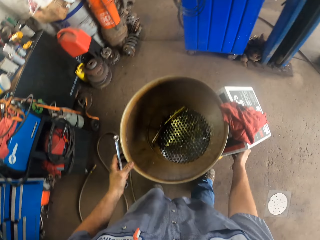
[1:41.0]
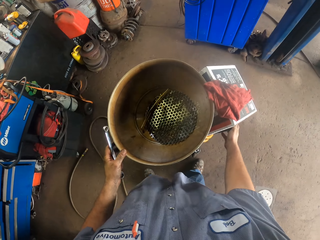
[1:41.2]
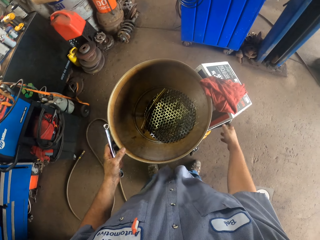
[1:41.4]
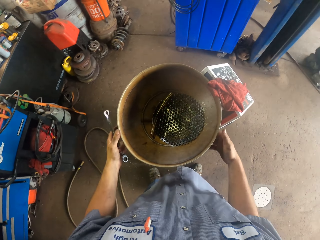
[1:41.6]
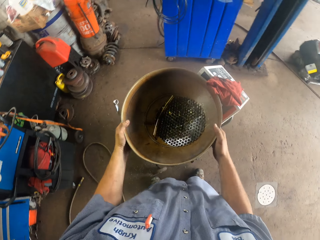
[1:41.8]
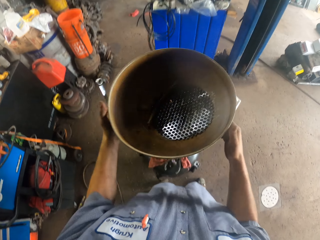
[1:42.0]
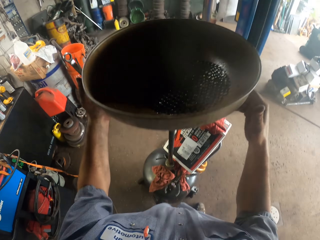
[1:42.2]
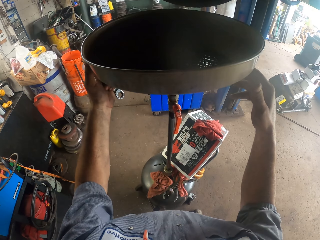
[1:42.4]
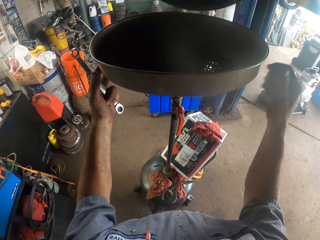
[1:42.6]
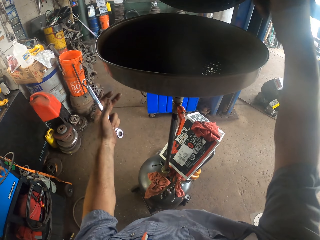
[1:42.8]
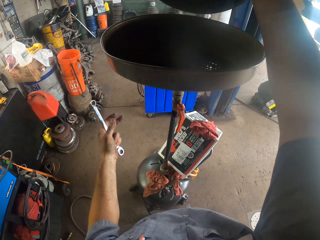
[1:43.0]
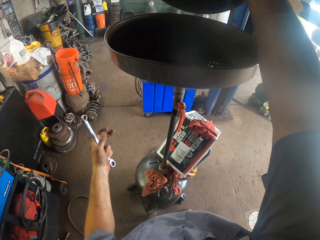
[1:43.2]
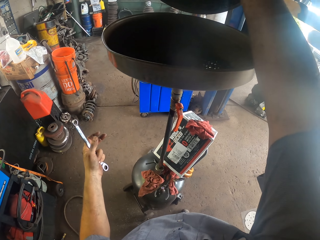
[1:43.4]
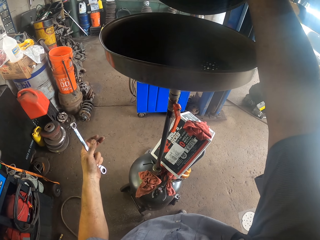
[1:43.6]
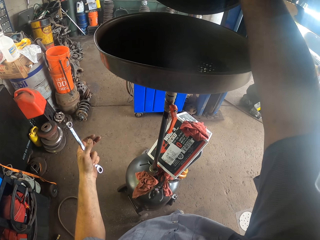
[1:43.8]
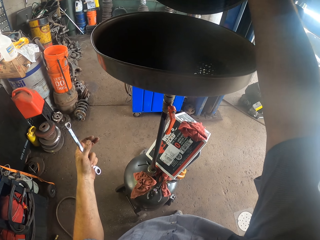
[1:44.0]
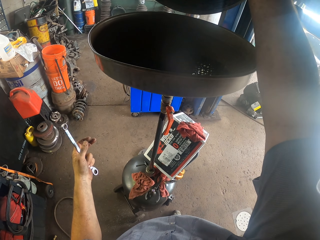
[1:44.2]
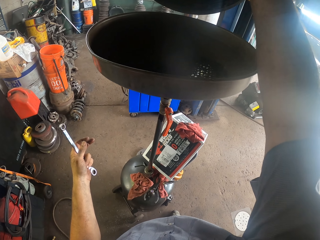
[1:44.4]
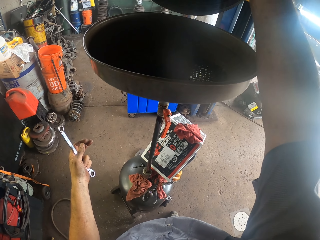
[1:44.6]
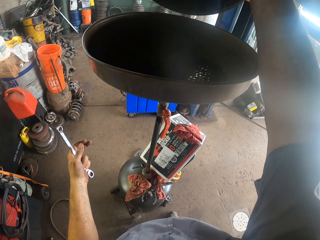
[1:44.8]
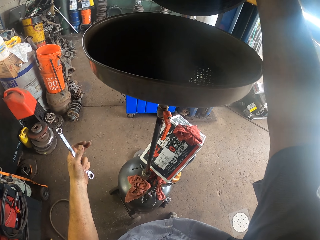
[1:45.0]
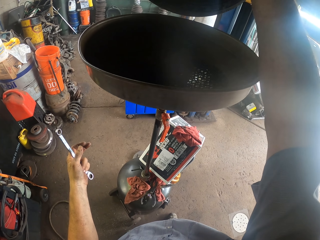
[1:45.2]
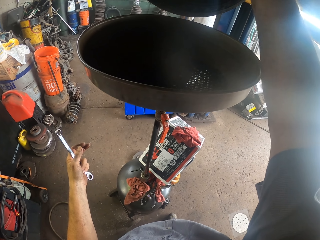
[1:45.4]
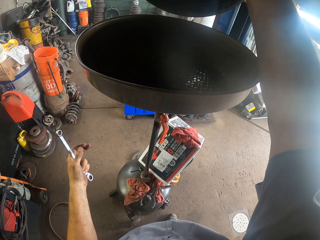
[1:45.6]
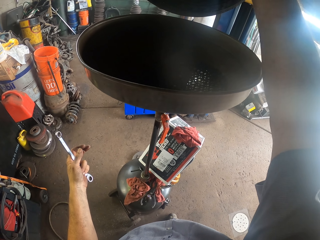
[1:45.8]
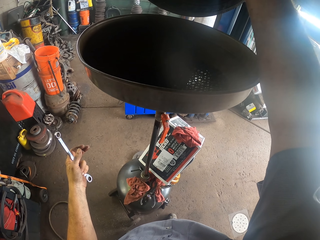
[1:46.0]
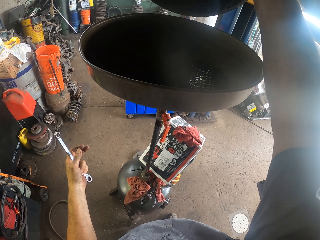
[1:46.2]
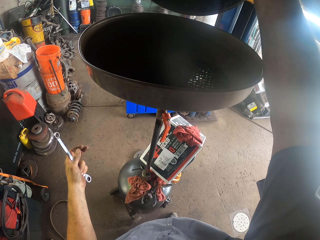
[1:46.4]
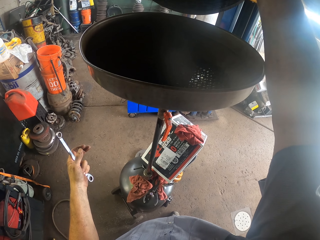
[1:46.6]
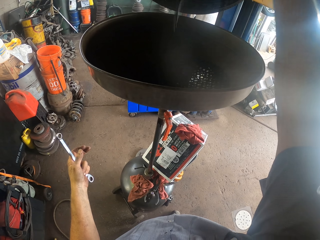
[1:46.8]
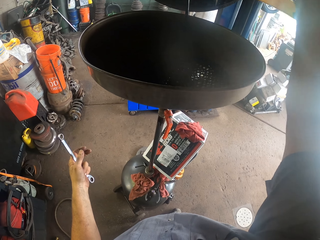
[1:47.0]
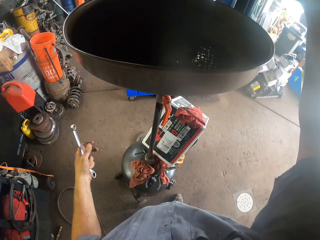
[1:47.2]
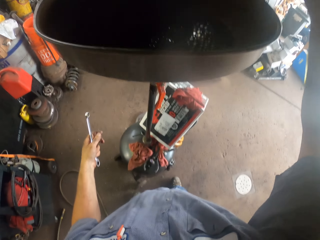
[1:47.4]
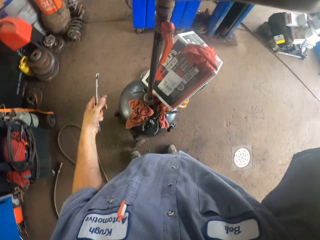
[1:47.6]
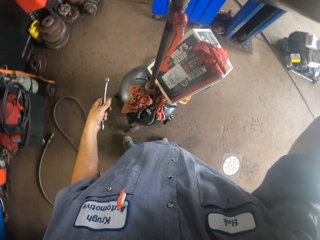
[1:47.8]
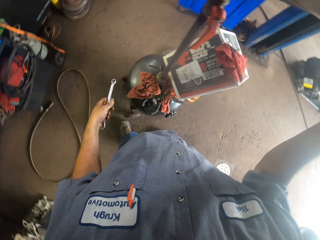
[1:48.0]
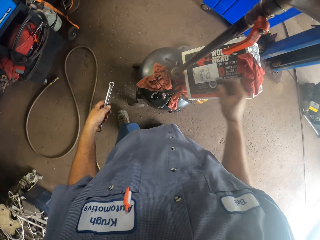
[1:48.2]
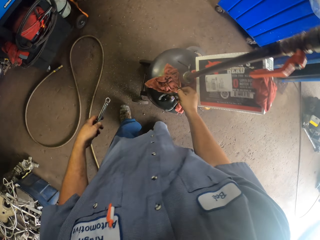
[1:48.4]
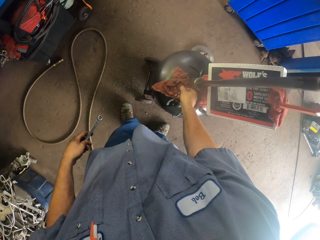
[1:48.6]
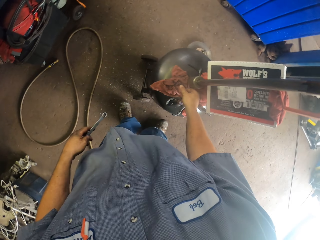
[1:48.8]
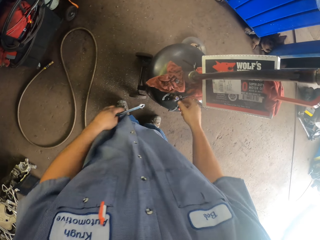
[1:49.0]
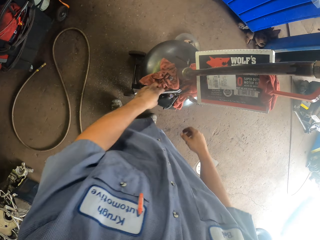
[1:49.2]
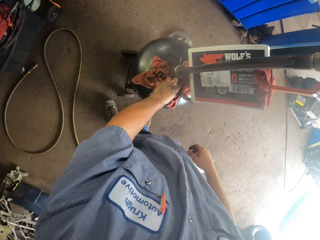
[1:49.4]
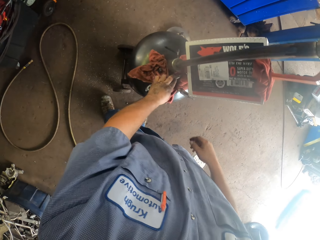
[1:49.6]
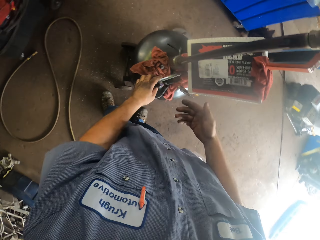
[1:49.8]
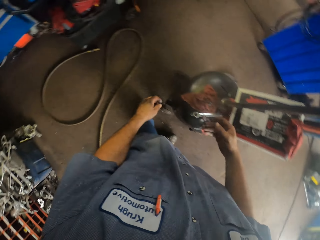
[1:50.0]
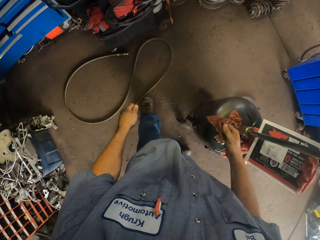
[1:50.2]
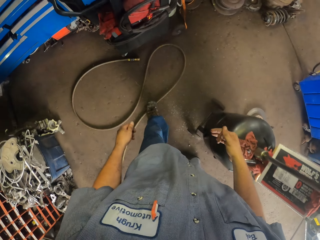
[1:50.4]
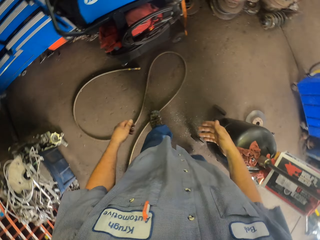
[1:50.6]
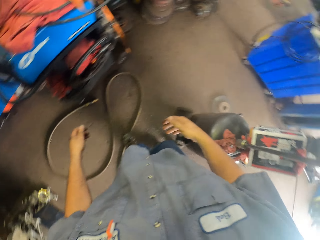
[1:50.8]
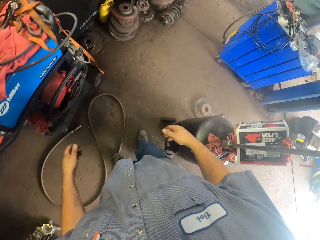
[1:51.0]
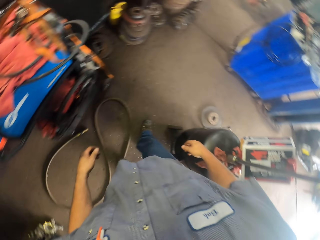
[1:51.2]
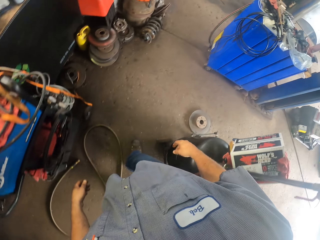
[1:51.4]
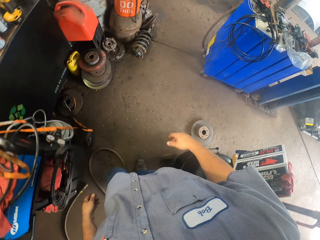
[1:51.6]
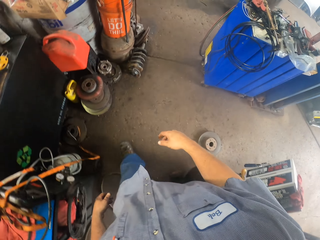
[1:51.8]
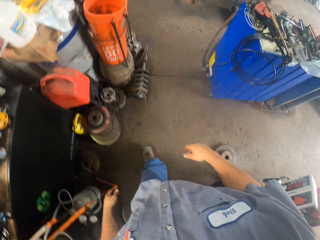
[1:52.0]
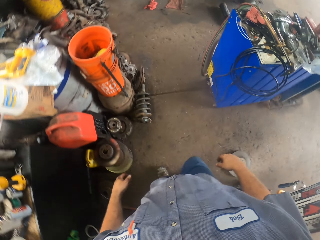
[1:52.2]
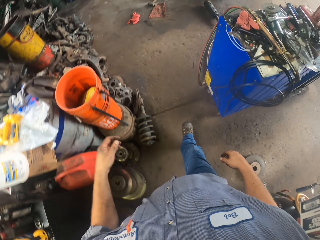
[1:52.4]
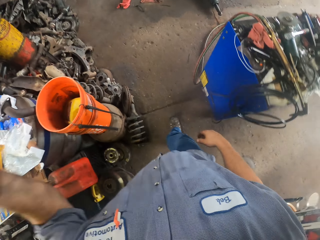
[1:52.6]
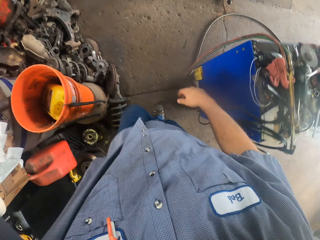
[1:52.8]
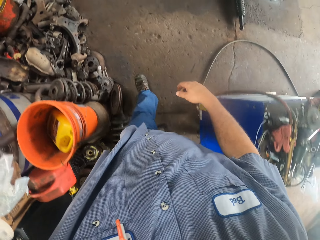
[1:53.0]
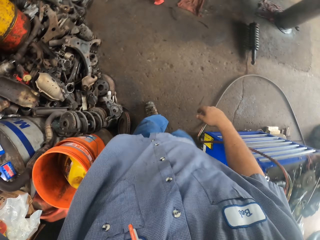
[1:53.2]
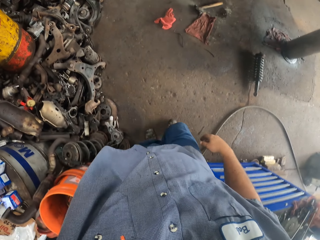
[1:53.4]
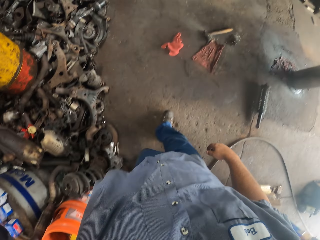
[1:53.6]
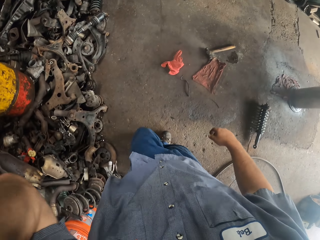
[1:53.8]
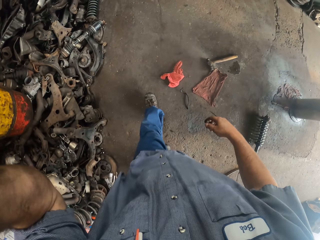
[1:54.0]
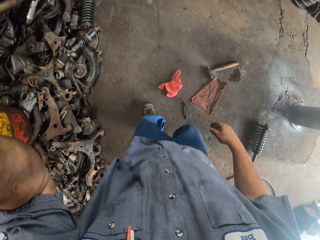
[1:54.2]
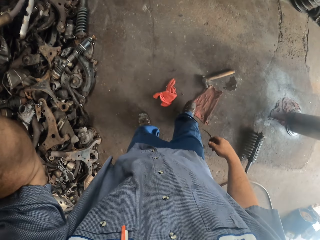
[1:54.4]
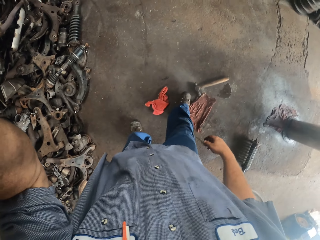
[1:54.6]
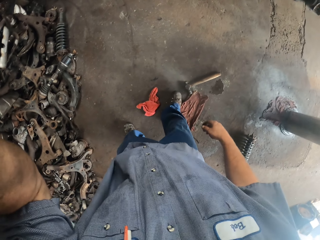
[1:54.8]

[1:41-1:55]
The camera wearer moves the sieve upwards. He loosens the bolt with his hand. He puts oil in the basin. He puts the bolt and the spanner on the towel. He walks around the garage. He puts down the metal. He moves his hand upwards.

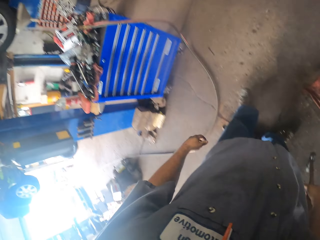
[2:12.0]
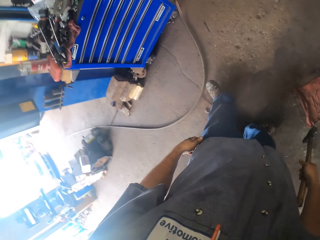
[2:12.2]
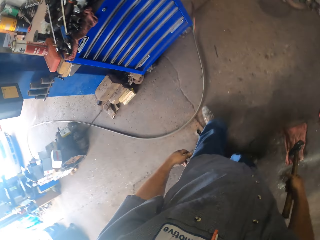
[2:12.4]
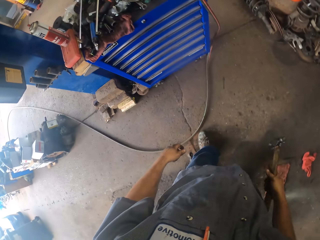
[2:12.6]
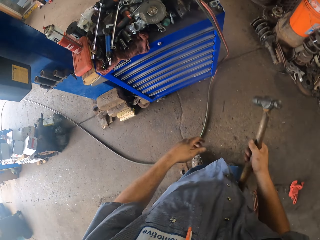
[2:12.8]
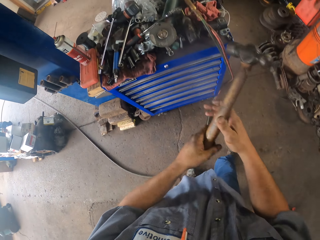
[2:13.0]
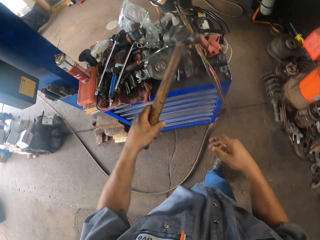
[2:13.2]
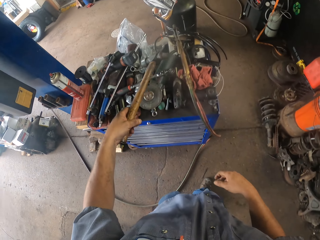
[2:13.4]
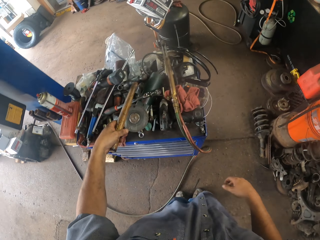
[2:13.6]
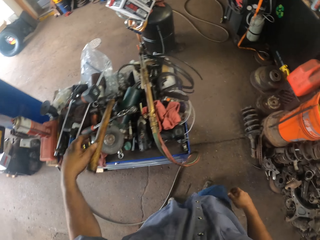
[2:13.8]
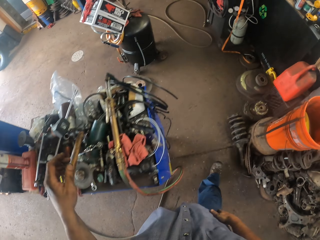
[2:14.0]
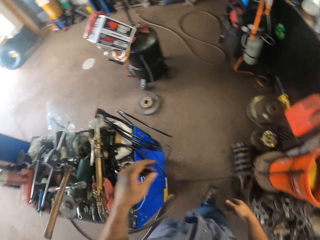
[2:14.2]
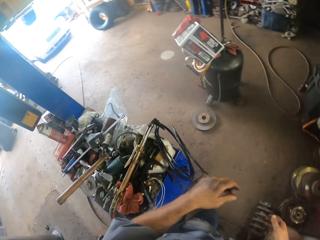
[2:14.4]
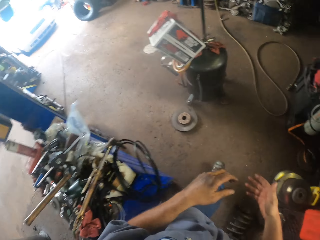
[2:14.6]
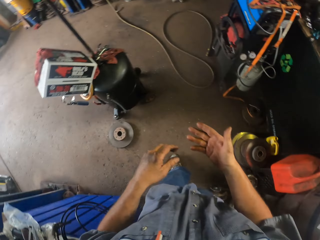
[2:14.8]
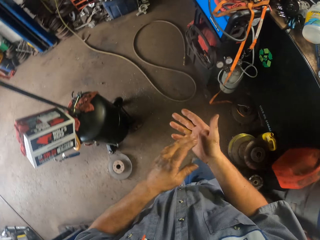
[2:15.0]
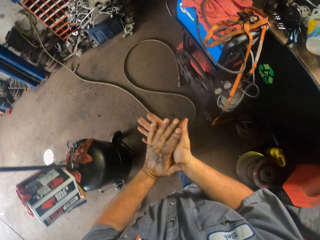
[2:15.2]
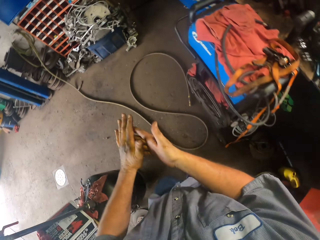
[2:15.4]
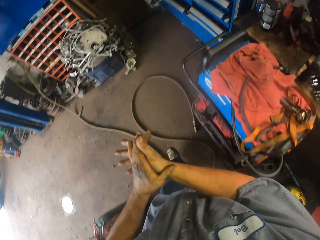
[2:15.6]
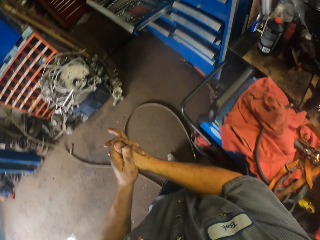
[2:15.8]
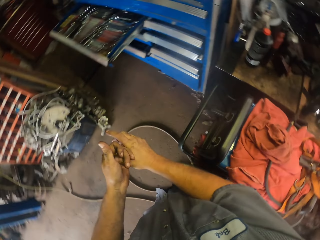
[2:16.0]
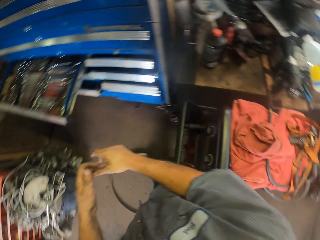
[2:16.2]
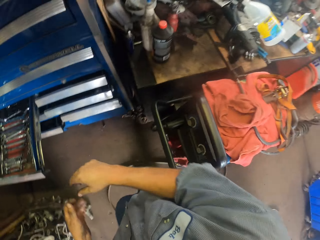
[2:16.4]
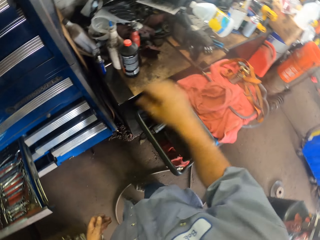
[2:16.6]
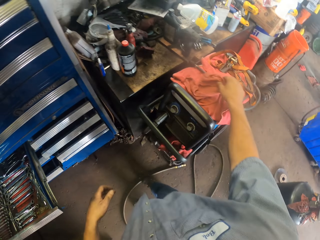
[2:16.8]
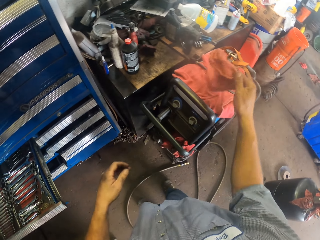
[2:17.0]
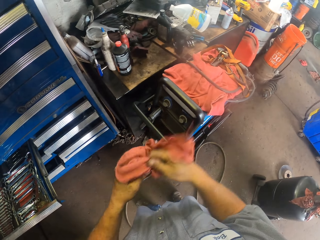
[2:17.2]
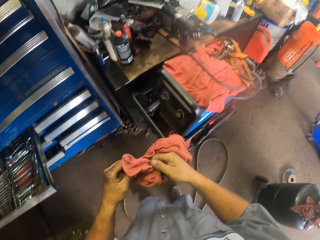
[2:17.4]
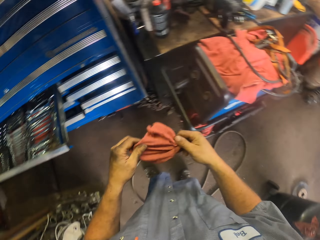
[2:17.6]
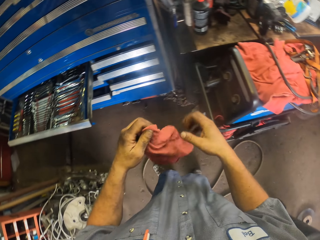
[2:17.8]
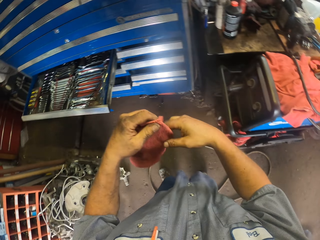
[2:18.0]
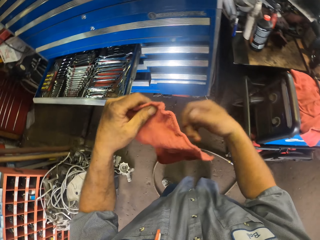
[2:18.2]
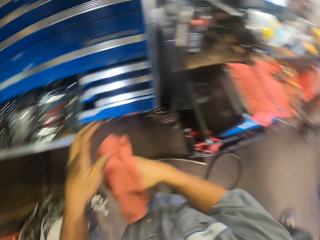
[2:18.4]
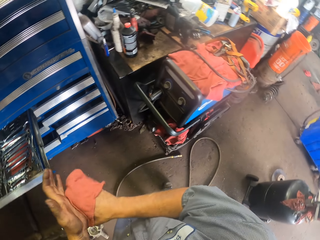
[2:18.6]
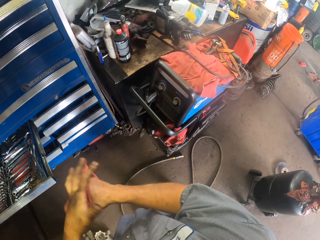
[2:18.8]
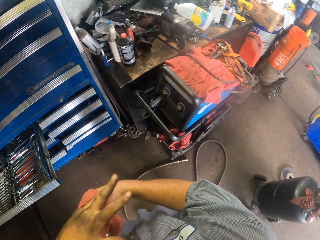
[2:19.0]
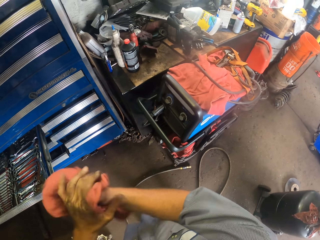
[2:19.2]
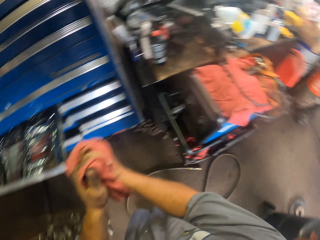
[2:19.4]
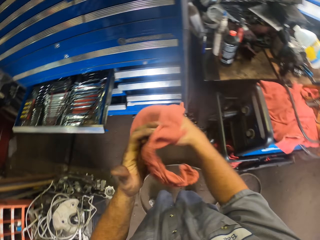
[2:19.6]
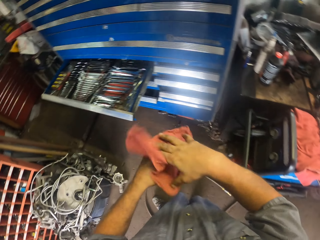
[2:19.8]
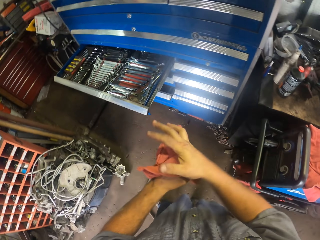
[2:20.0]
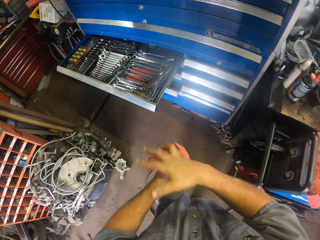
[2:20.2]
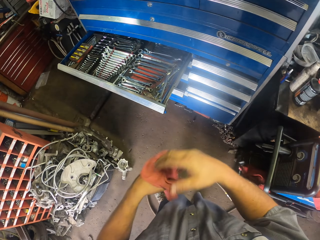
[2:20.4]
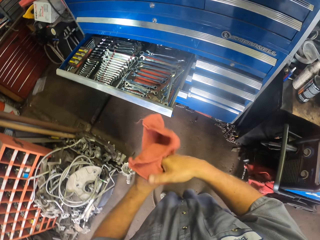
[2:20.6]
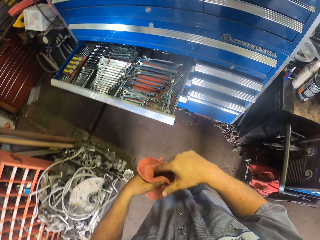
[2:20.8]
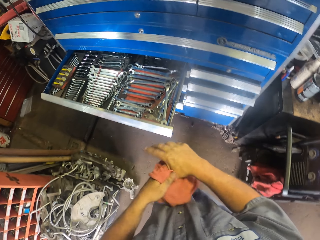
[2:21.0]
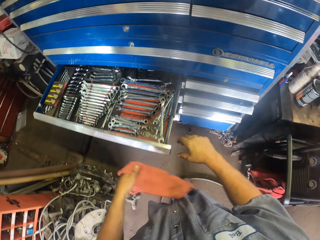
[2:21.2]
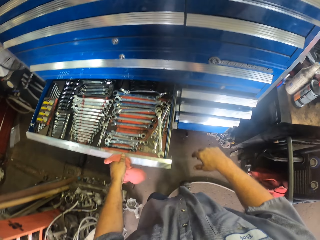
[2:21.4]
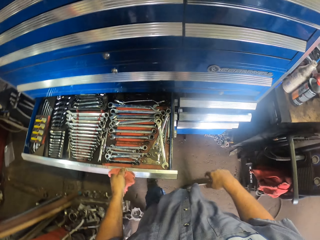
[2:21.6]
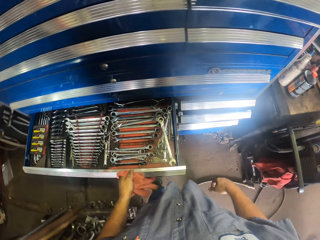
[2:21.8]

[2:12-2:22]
The camera wearer puts the hammer on the work table. He walks around the garage. He wipes his hands. He picks up the towel. He wipes his hands with the towel.
